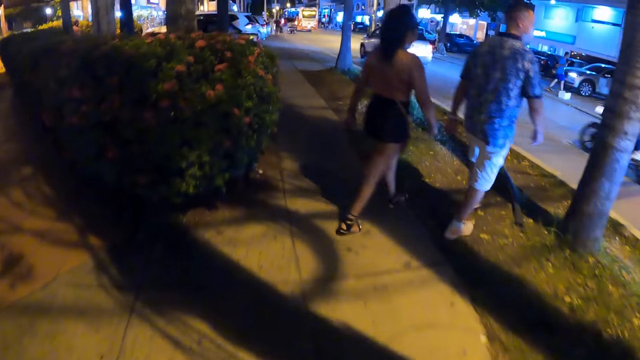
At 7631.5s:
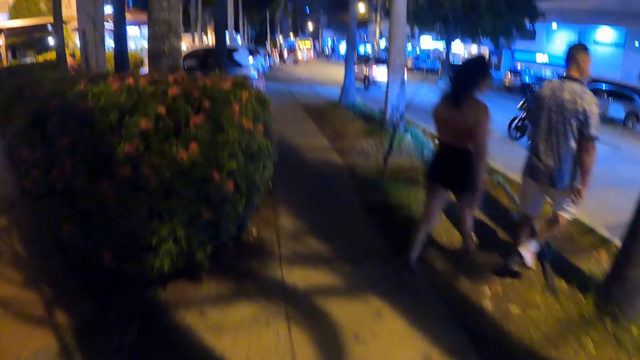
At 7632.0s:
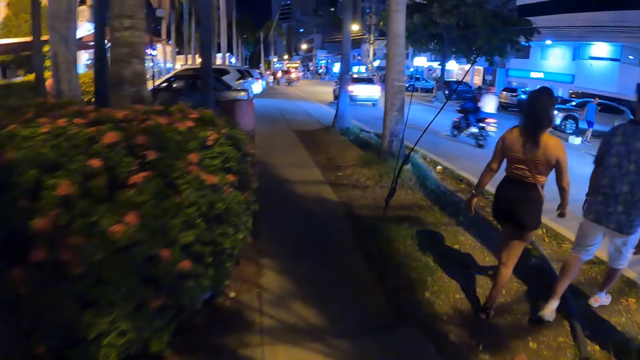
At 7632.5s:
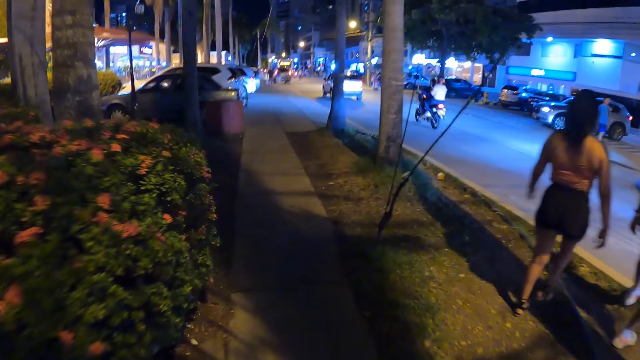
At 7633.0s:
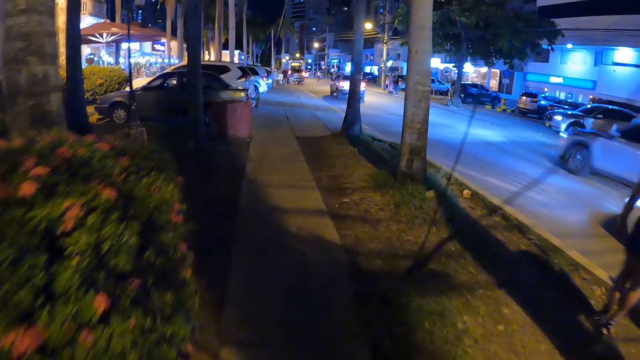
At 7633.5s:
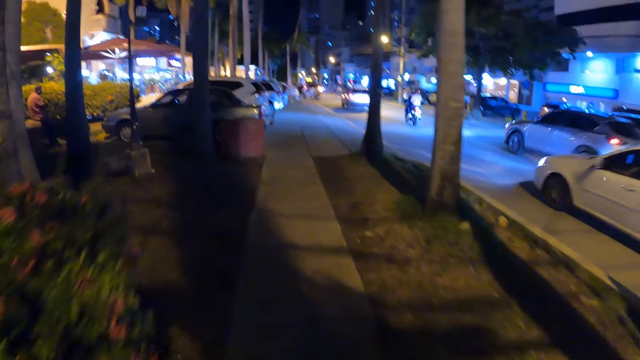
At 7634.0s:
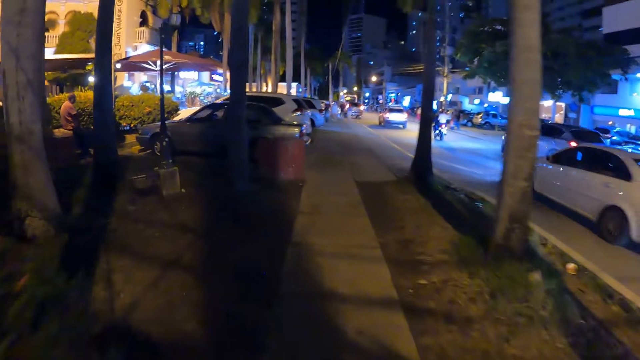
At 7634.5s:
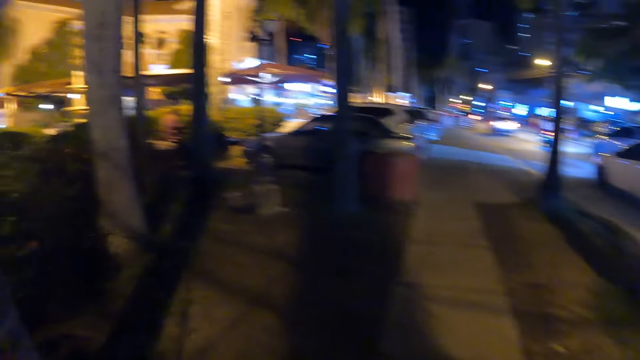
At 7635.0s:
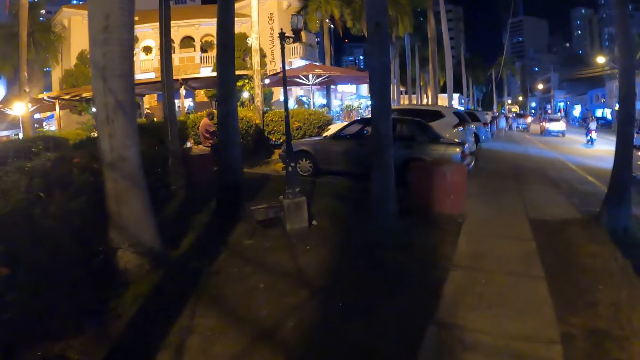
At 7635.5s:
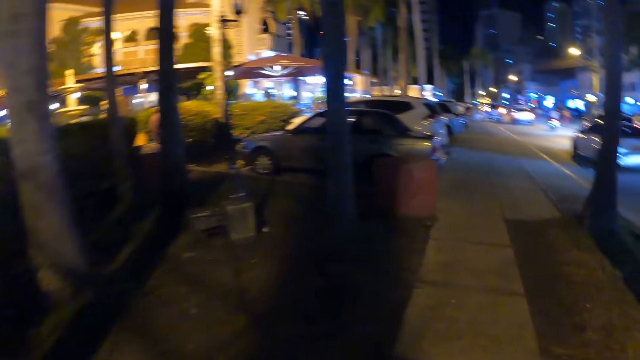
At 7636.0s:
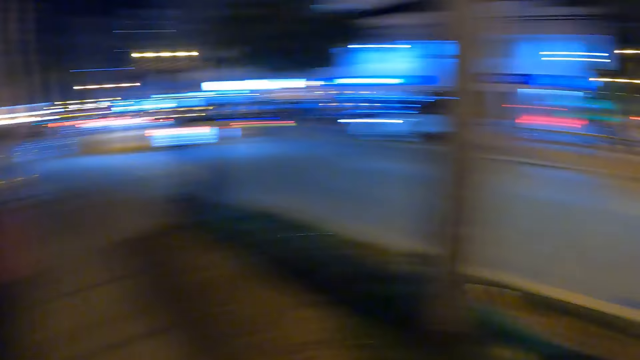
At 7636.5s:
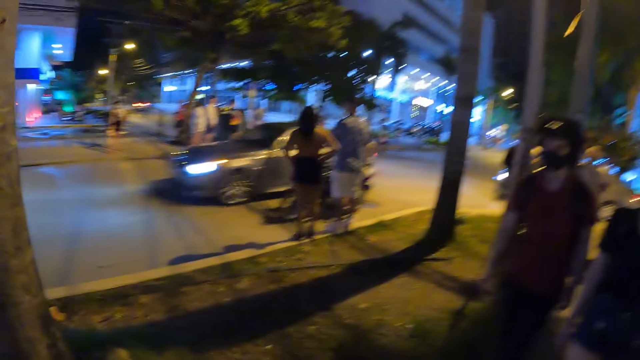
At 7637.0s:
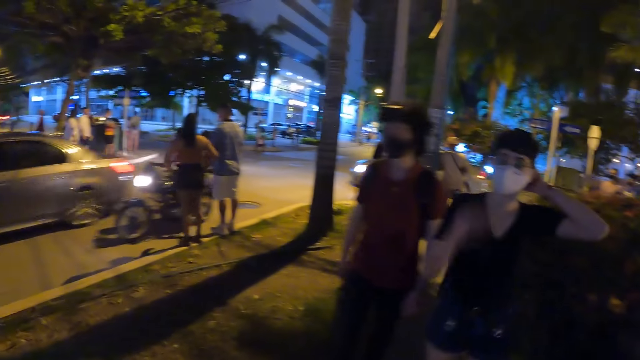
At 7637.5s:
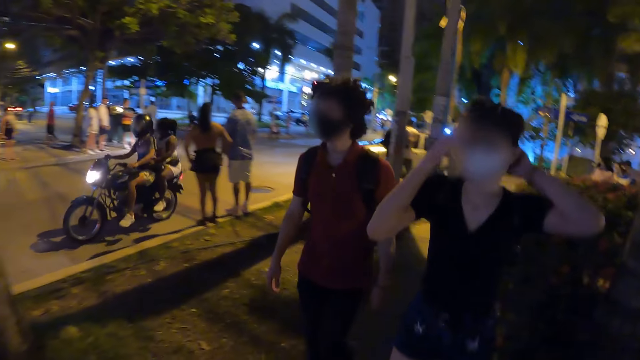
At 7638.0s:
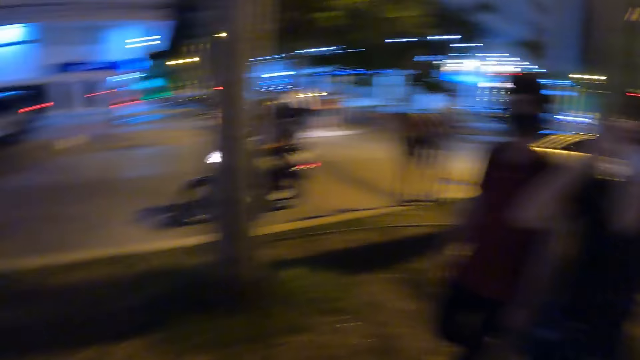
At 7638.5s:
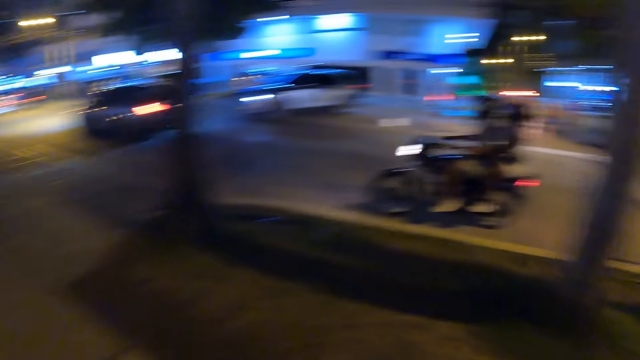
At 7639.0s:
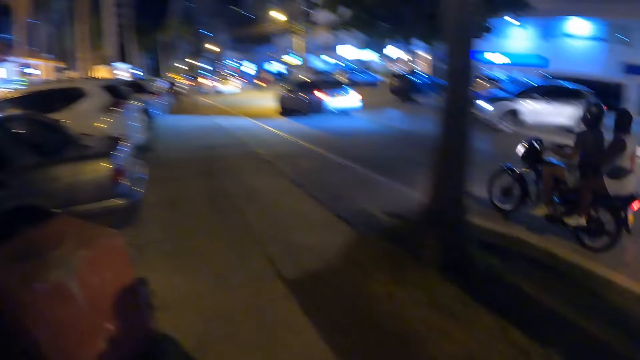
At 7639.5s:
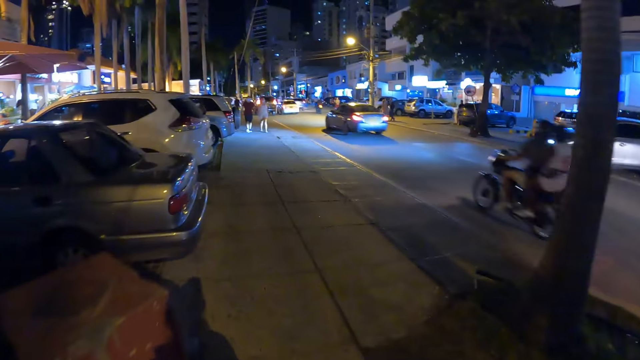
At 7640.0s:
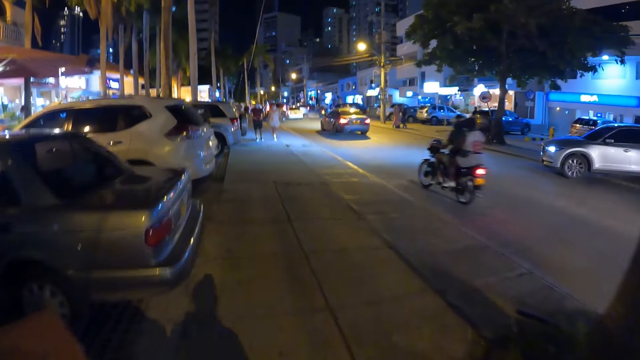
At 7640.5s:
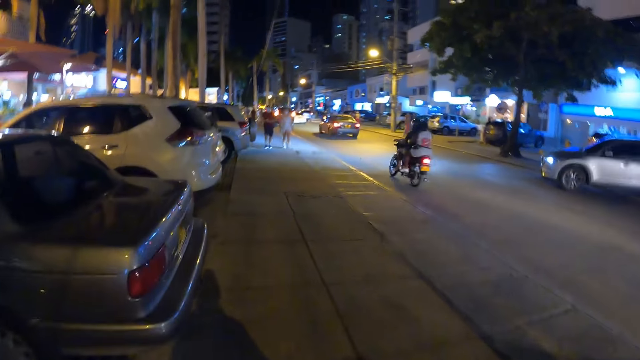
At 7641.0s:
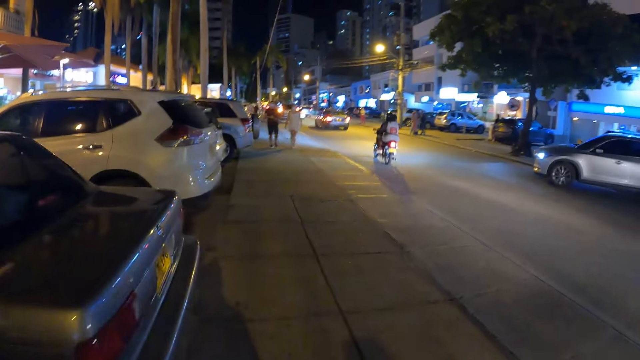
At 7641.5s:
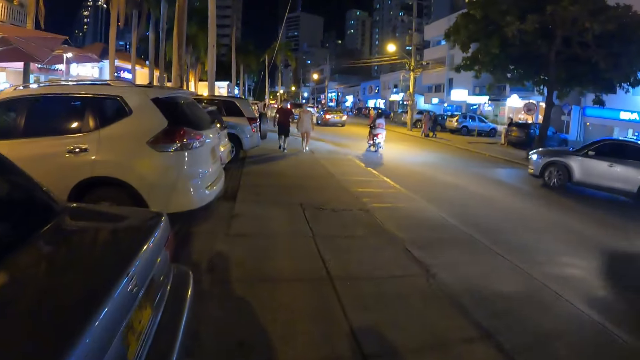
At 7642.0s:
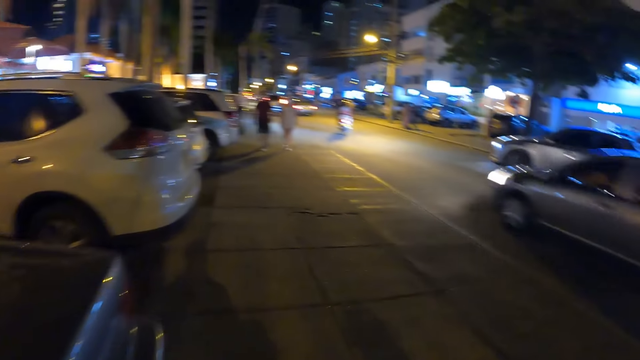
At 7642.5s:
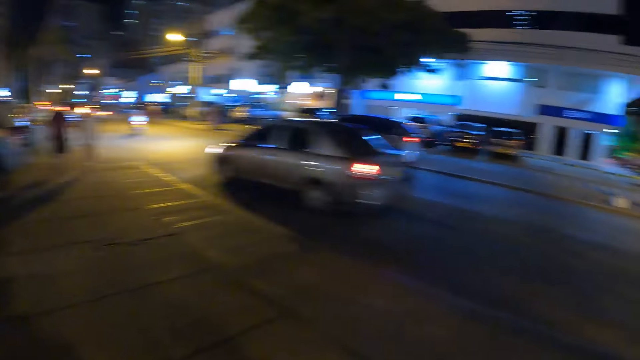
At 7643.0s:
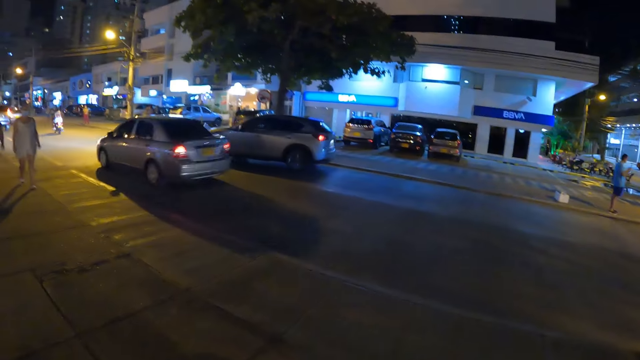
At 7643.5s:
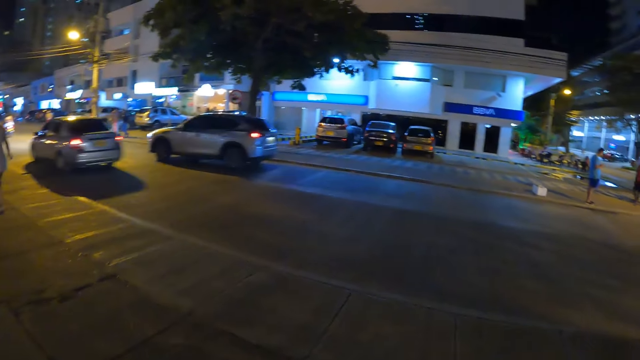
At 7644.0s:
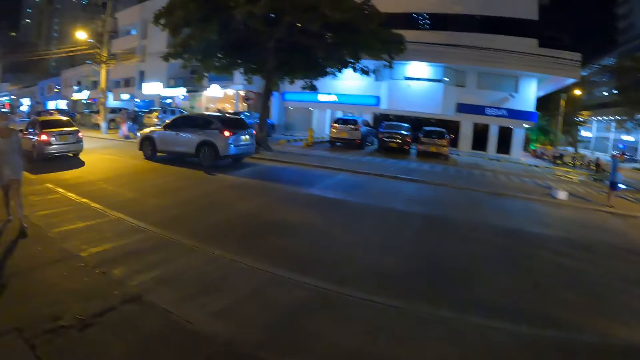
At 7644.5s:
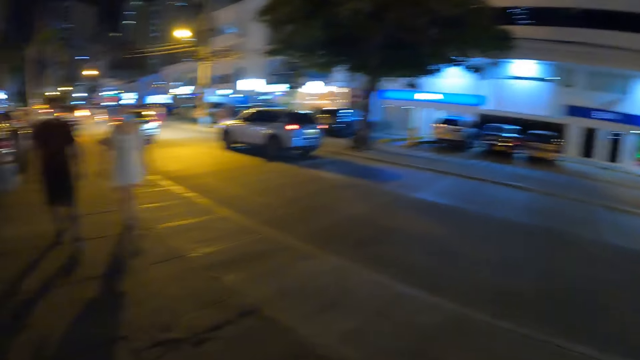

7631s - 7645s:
The woman touches a camera on her head with her right hand. The woman adjusts the camera. The camera wearer walks around.

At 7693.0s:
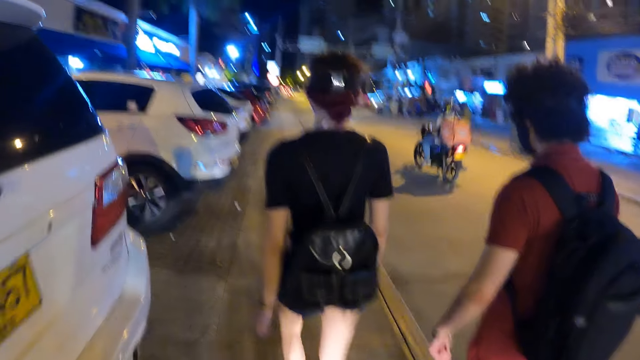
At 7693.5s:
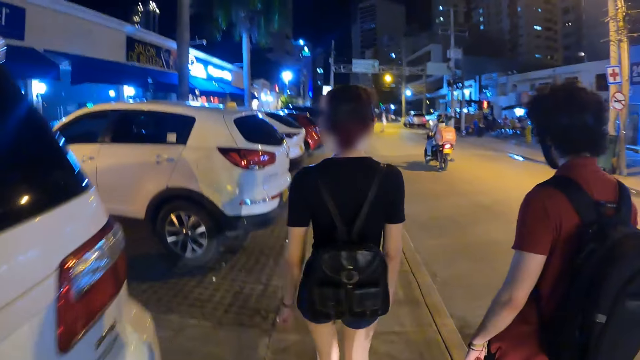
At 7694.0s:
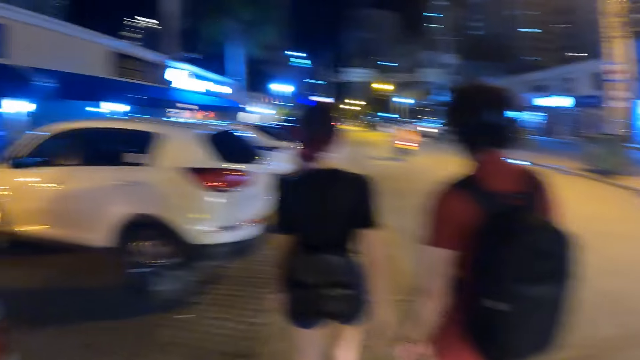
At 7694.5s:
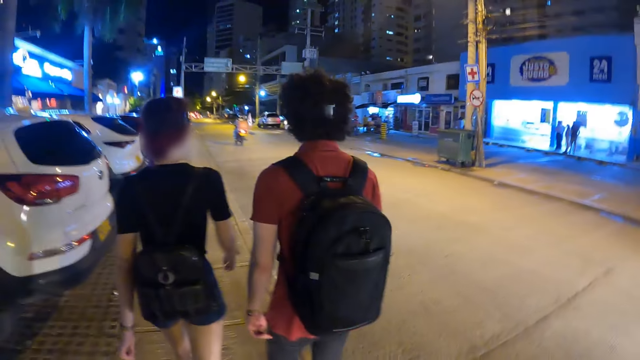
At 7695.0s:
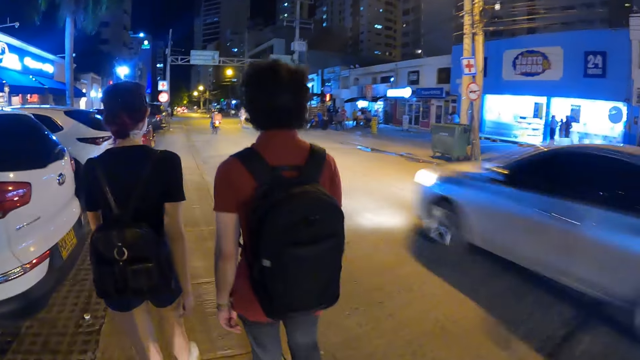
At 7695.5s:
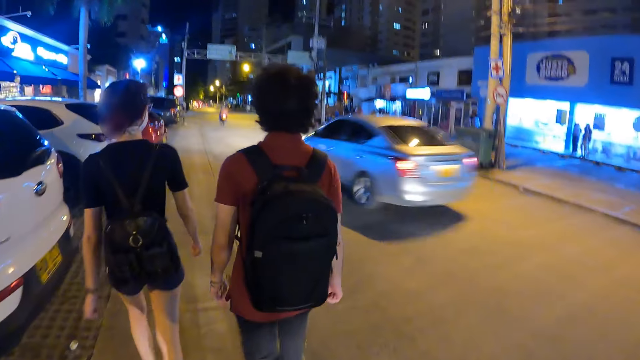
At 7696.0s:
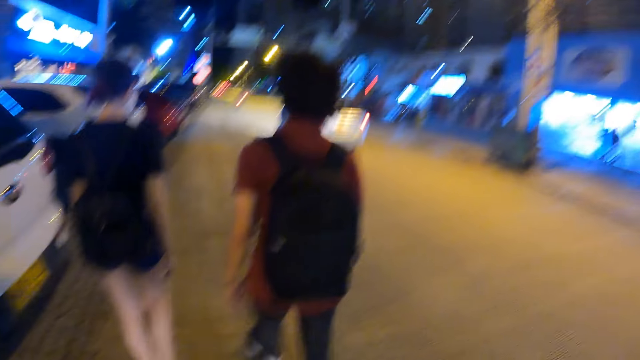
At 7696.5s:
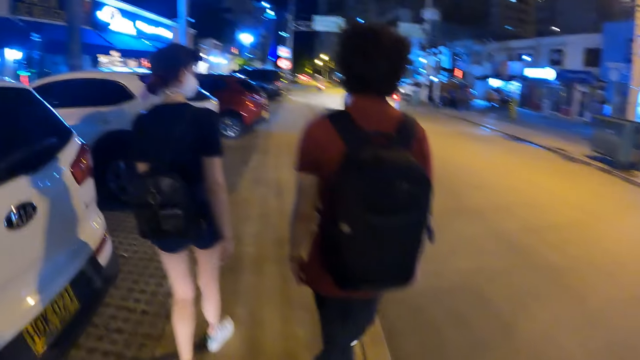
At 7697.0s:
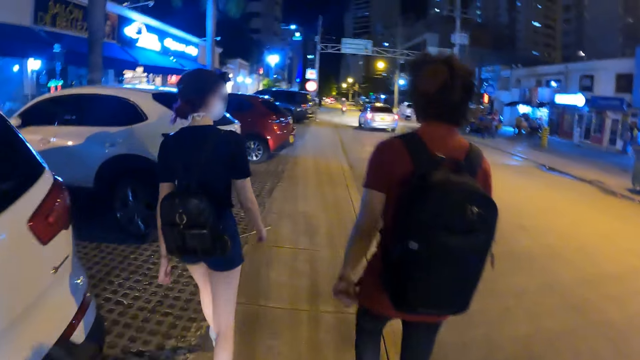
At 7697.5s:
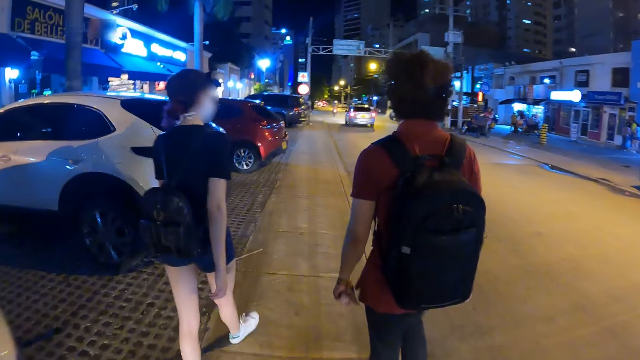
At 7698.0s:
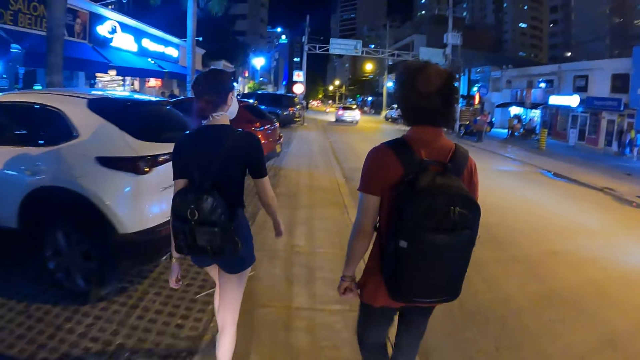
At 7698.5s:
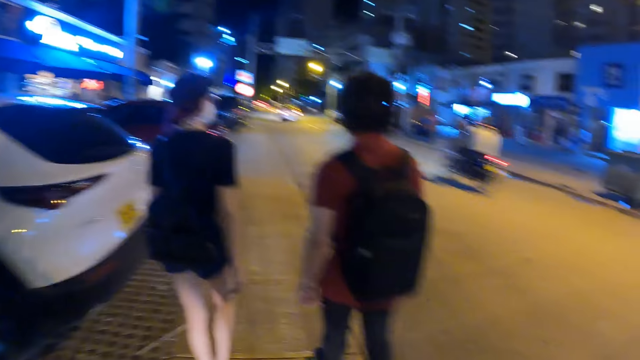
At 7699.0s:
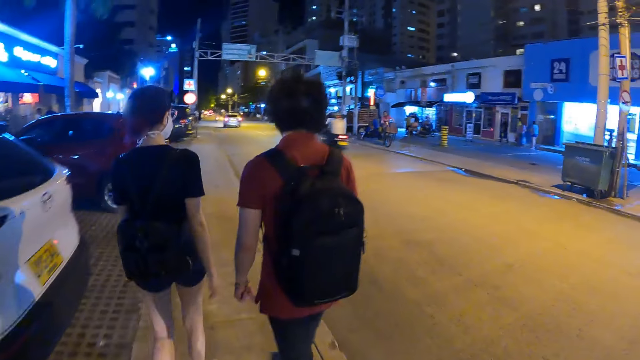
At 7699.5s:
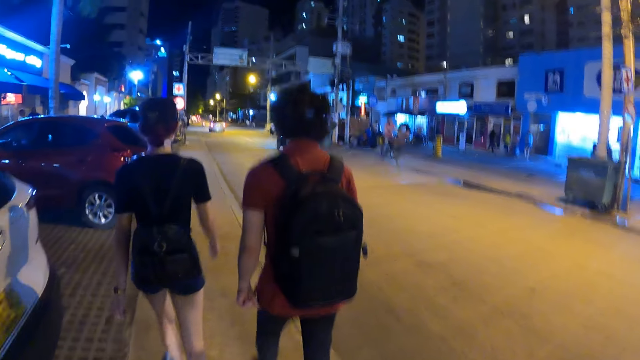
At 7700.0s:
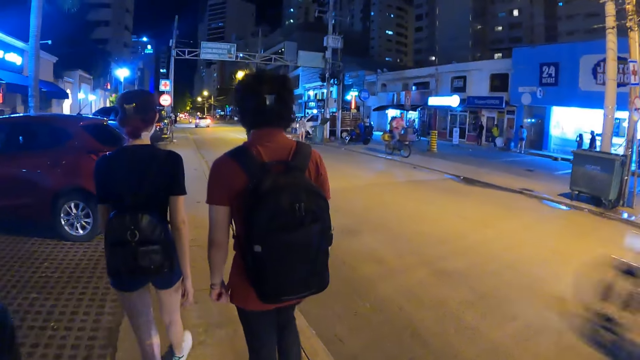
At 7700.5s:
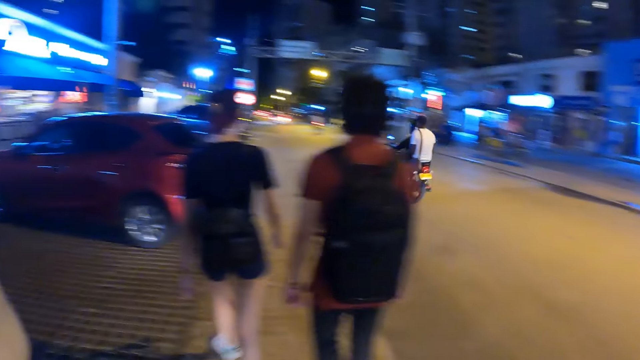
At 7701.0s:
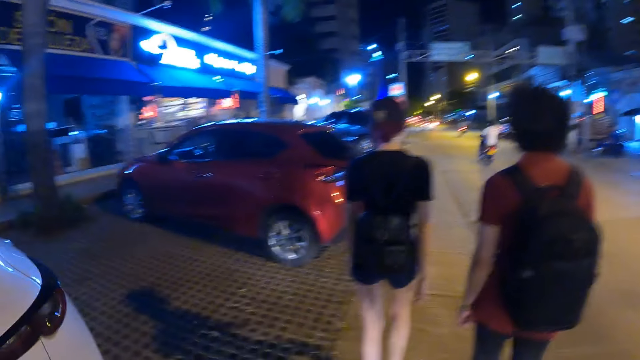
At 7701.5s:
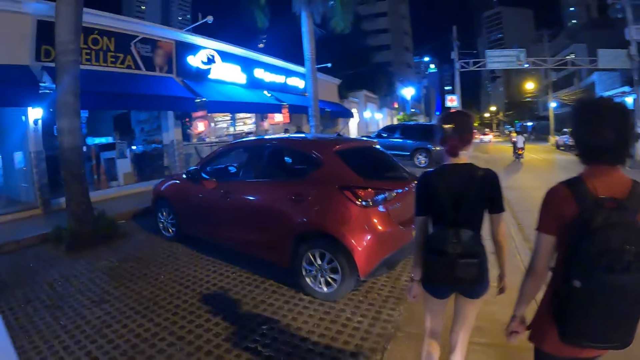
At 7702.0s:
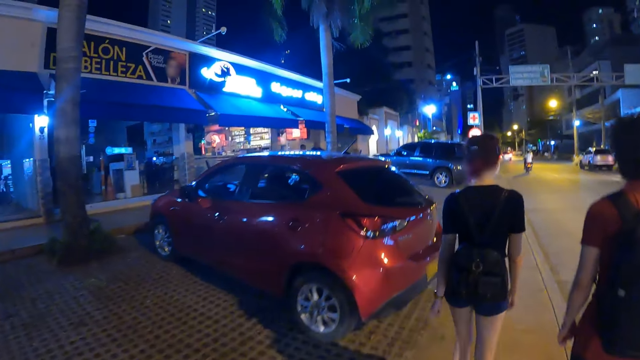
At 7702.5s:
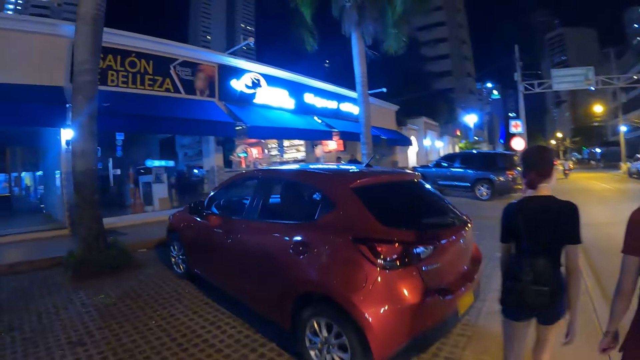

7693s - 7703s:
A white car drives past the camera wearer. A man on a motorcycle rides past the camera wearer. Another man and a third man on a motorcycle ride past the camera wearer.
